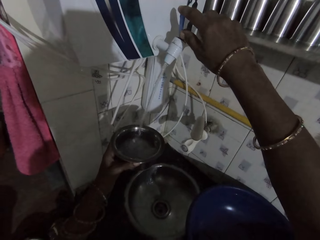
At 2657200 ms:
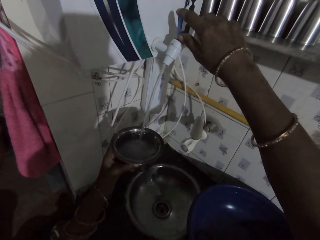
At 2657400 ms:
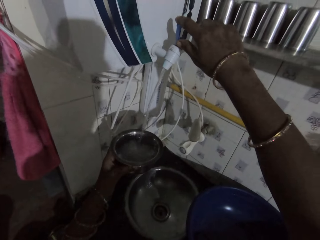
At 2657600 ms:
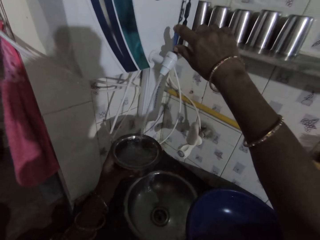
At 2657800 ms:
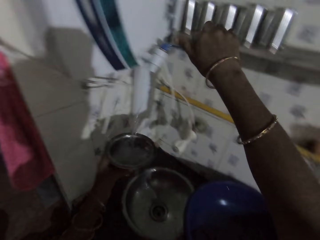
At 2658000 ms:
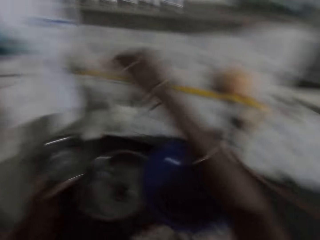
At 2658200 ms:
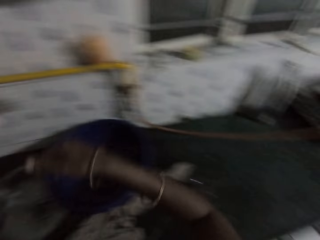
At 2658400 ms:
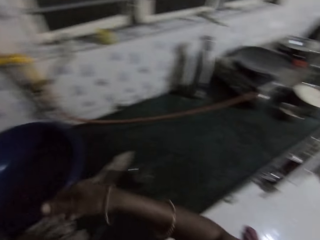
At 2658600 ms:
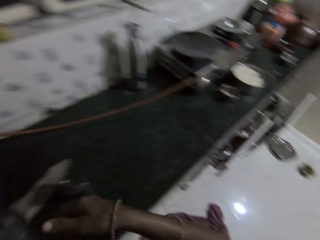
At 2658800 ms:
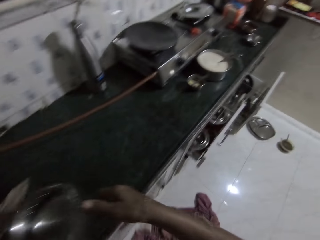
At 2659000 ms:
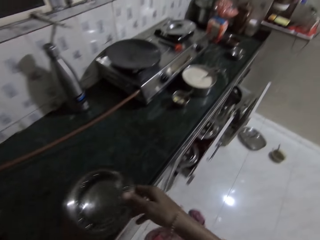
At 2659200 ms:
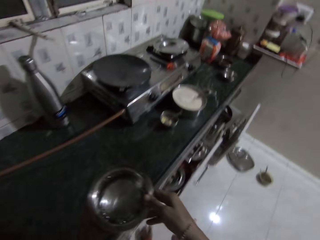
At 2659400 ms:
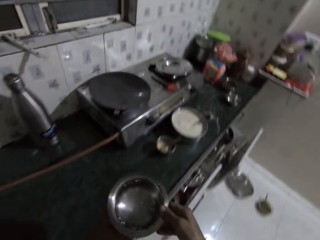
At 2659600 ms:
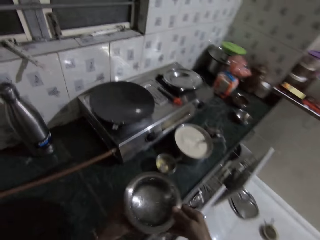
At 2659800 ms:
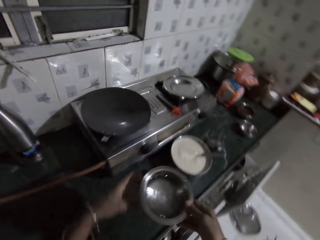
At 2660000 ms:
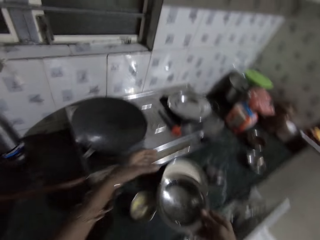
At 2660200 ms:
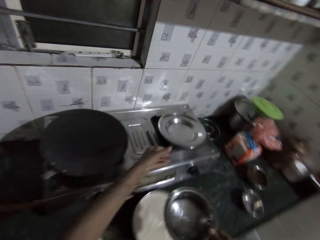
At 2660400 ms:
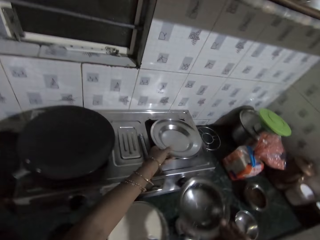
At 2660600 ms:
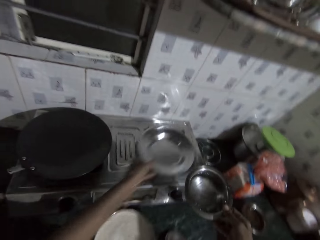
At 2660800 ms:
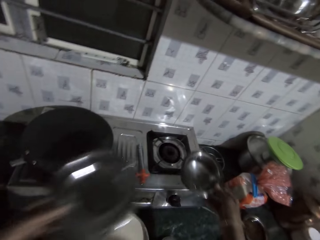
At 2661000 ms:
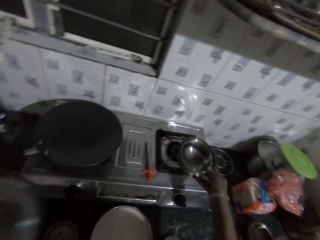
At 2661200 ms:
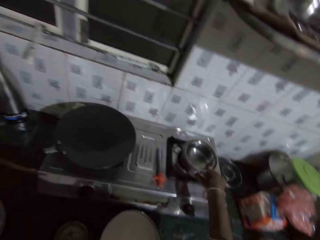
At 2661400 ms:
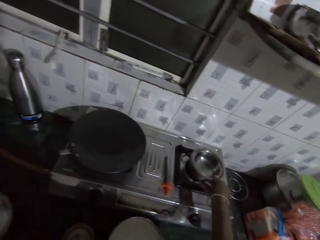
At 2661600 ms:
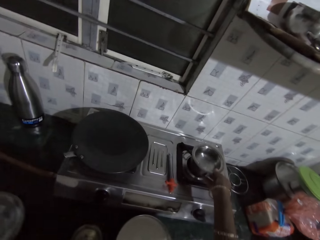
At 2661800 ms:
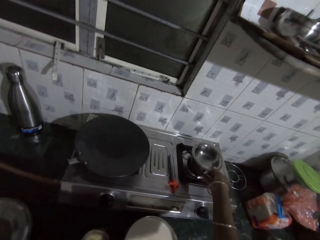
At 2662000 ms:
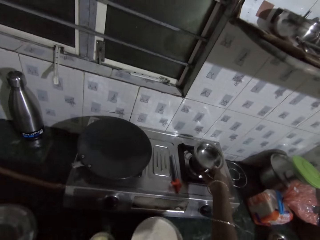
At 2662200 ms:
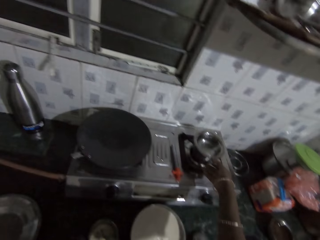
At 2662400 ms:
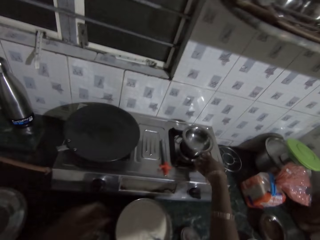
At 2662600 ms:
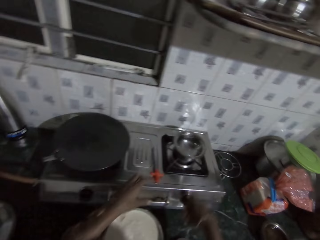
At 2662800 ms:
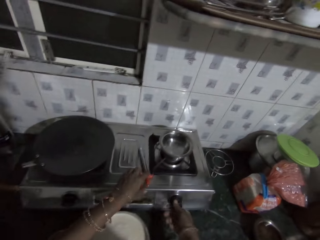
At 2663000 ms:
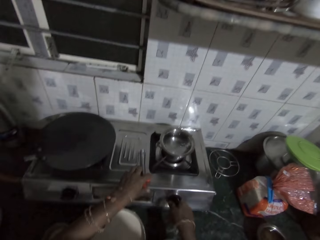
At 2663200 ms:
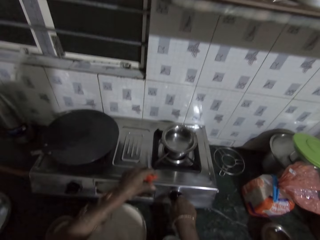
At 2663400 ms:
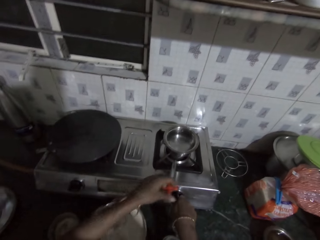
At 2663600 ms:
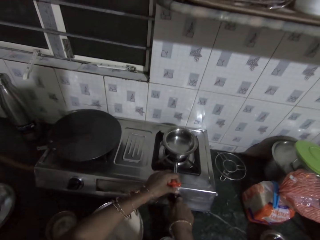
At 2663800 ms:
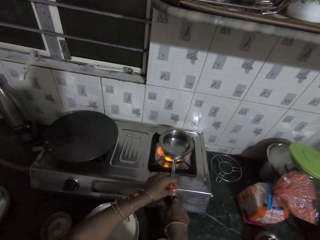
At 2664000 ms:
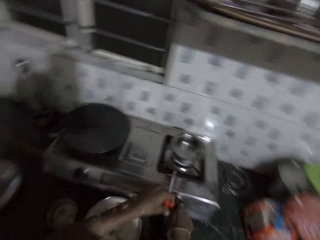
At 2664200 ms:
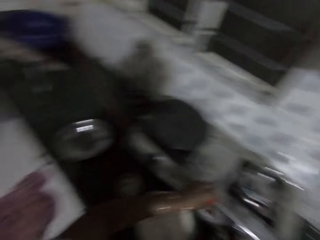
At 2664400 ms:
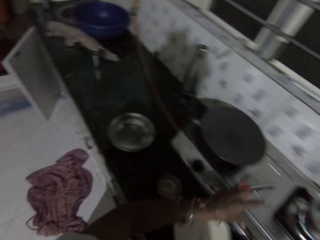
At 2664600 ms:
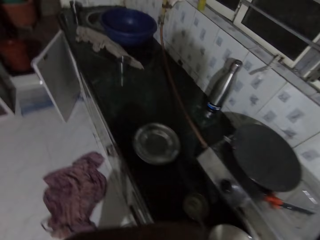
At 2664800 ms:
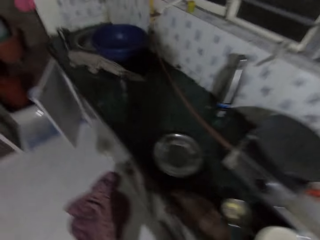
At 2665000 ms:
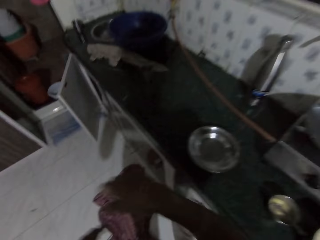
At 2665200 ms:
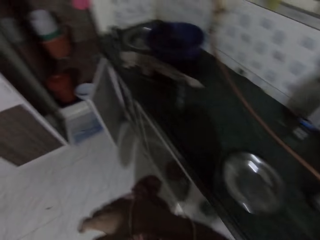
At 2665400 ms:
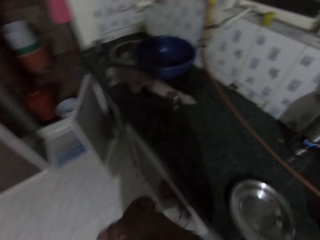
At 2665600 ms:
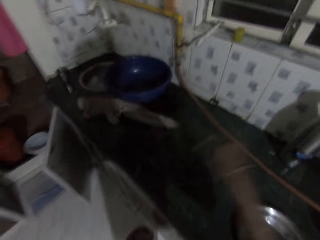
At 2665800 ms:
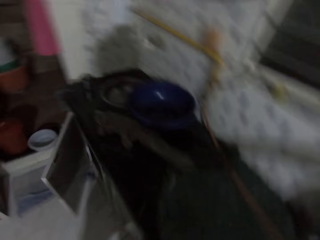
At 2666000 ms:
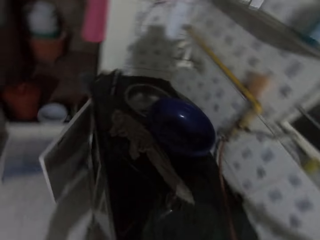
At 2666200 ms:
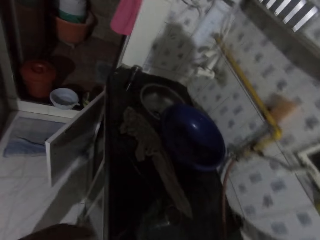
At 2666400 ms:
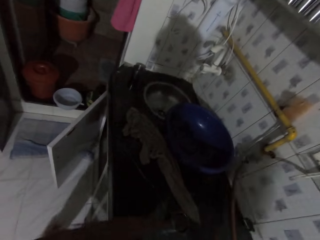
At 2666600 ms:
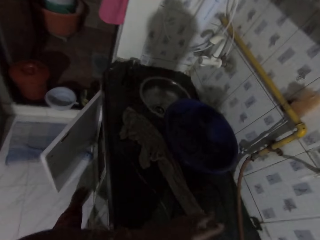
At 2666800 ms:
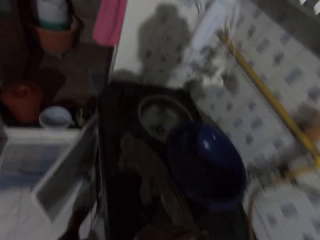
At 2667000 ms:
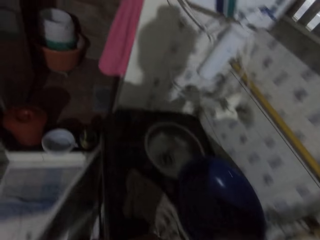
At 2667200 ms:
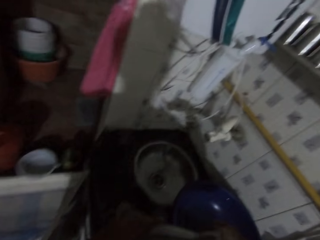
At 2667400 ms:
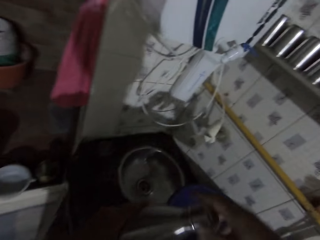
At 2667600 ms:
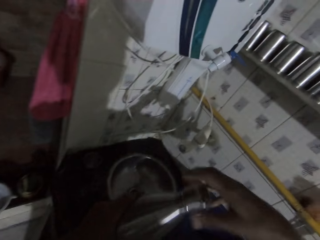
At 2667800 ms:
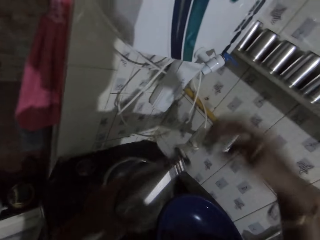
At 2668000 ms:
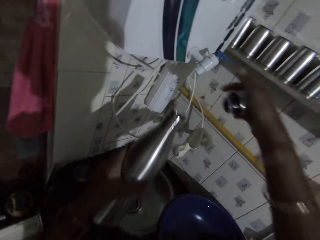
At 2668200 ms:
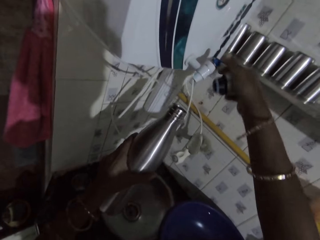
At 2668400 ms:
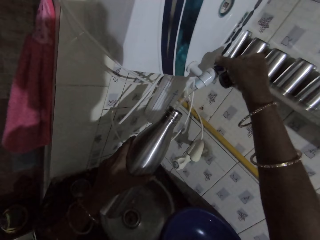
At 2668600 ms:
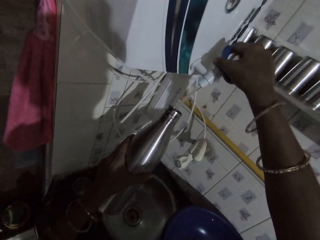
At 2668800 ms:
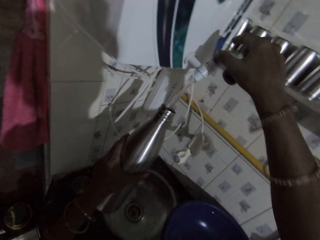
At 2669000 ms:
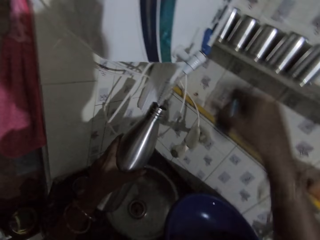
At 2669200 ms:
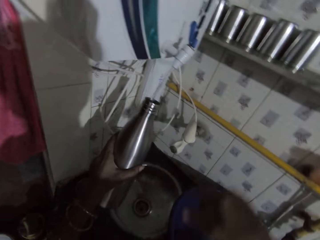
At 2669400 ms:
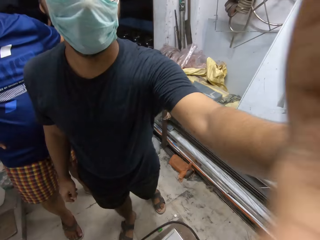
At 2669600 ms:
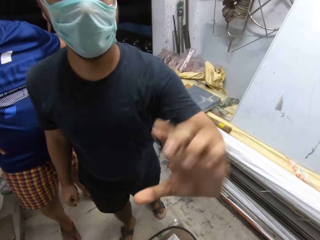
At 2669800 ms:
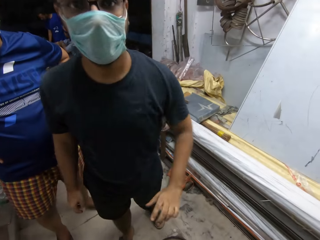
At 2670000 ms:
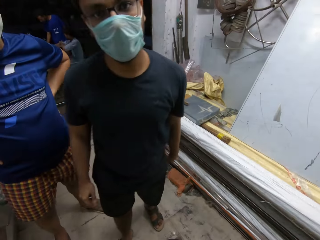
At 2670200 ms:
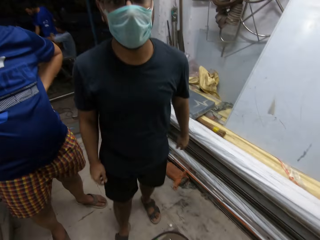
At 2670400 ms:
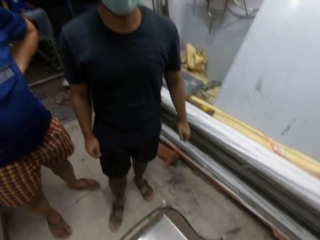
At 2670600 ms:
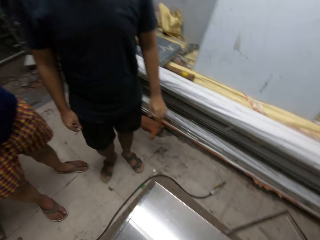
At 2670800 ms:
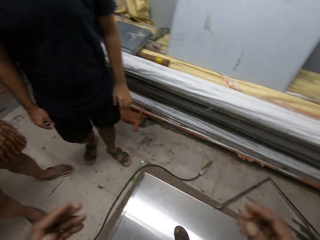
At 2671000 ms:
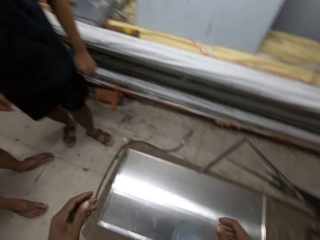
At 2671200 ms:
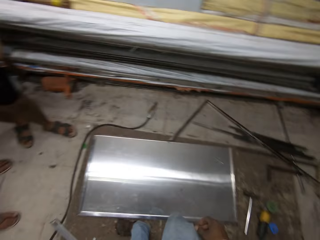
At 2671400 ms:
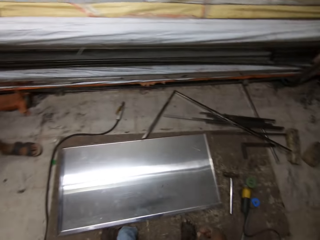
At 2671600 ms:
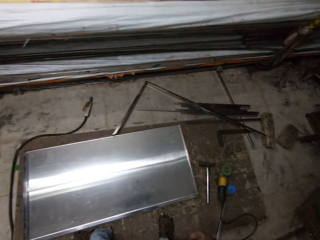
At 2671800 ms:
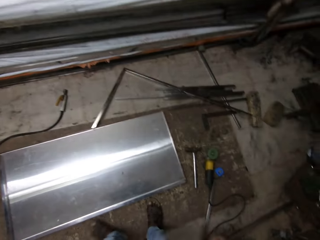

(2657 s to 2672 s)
The camera wearer closes the tap of the water heater with her right hand. She passes the plate of water from her left hand to her right hand. She picks the plate from the cooker with her left hand. She drops the plate of water on the cooker with her right hand. She drops the plate on the slab with her left hand. She picks the lighter from the cooker with her left hand. She turns a knob on the cooker with her right hand. She lights the cooker with the lighter in her left hand. She drops the lighter on the cooker with her left hand. She picks the flask from the slab with her right hand. She passes the flask from her right hand to her left hand. She opens the flask in her left hand with her right hand. She places the flask under the tap of the water heater with her left hand. She opens the tap of the water heater with her right hand. She interacts with a man.

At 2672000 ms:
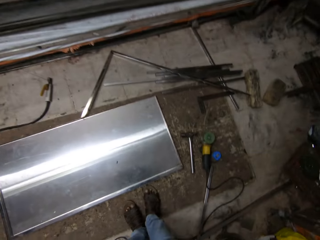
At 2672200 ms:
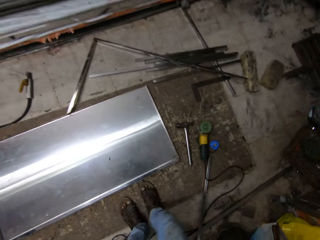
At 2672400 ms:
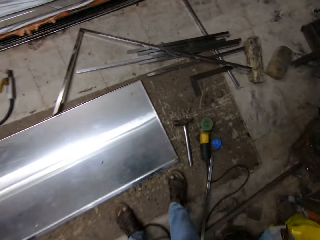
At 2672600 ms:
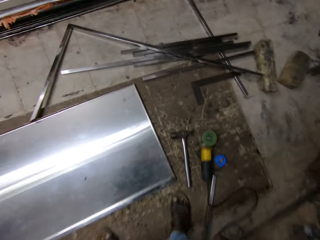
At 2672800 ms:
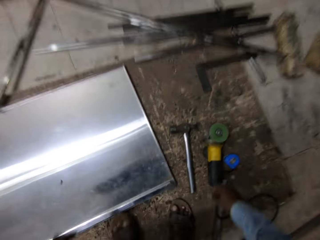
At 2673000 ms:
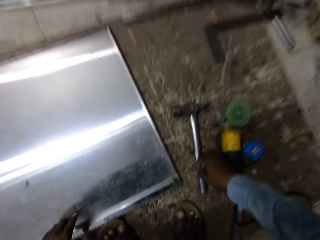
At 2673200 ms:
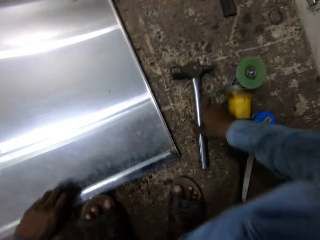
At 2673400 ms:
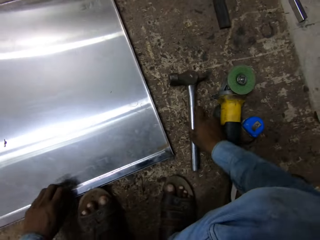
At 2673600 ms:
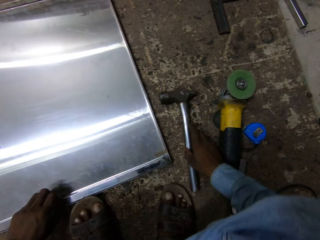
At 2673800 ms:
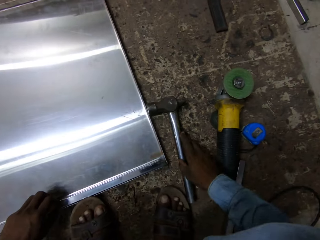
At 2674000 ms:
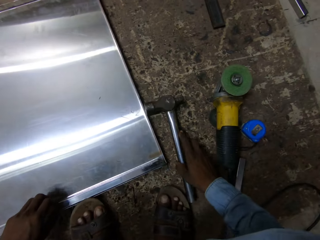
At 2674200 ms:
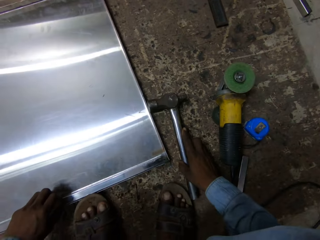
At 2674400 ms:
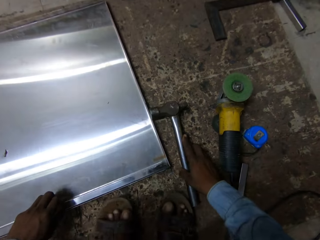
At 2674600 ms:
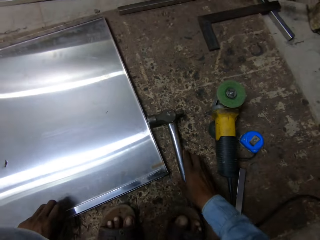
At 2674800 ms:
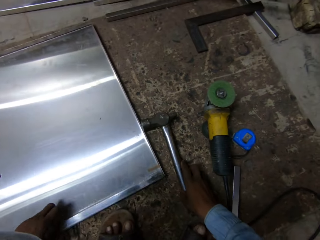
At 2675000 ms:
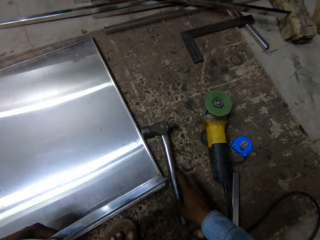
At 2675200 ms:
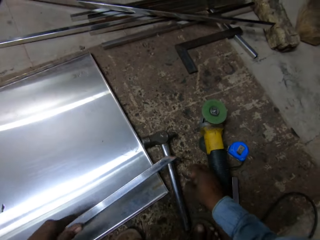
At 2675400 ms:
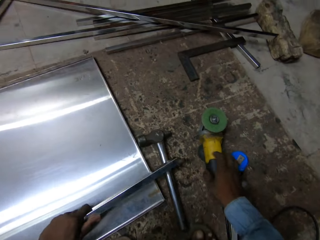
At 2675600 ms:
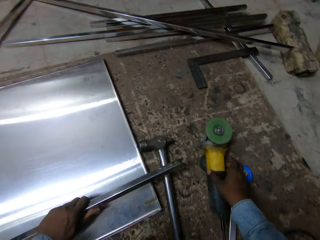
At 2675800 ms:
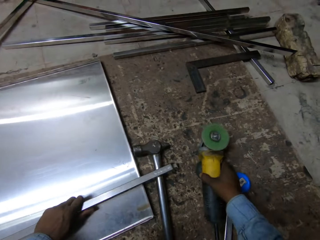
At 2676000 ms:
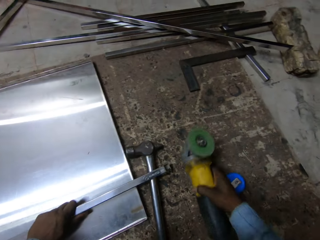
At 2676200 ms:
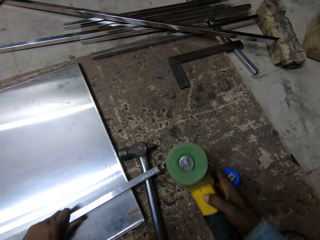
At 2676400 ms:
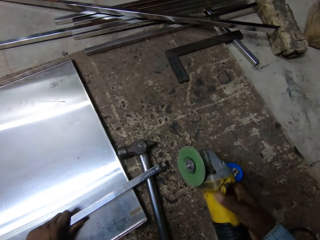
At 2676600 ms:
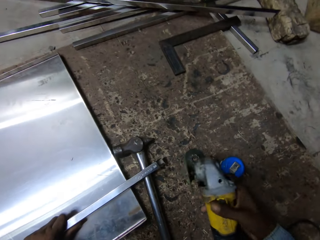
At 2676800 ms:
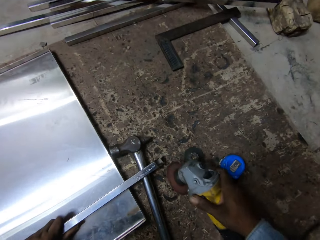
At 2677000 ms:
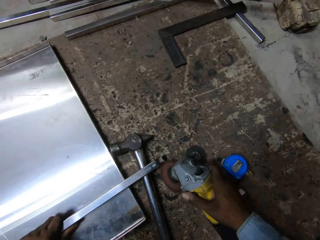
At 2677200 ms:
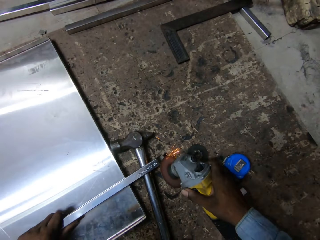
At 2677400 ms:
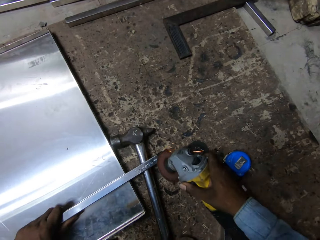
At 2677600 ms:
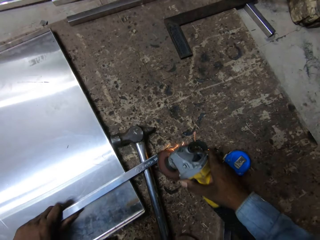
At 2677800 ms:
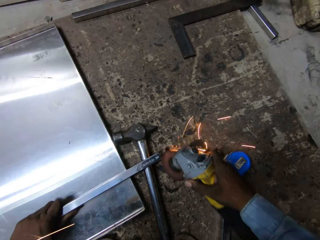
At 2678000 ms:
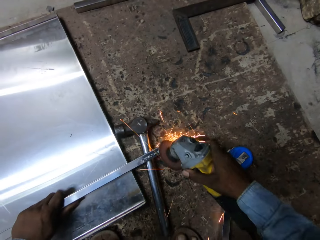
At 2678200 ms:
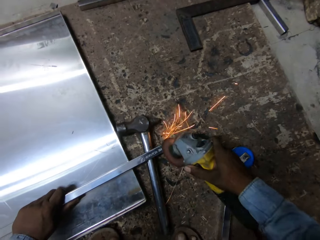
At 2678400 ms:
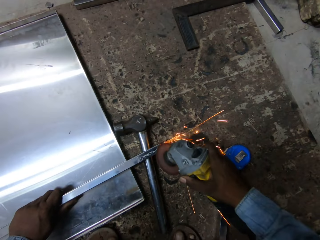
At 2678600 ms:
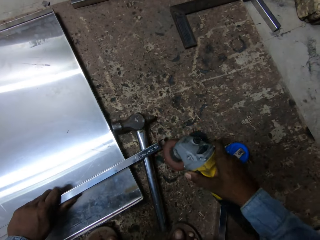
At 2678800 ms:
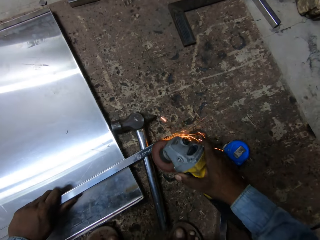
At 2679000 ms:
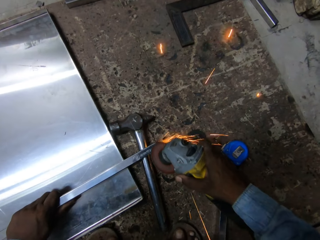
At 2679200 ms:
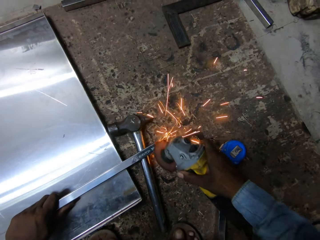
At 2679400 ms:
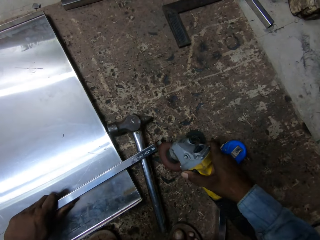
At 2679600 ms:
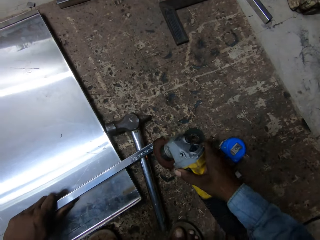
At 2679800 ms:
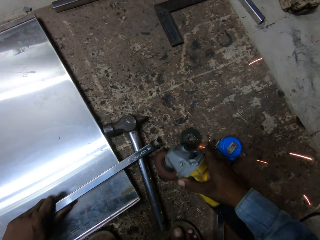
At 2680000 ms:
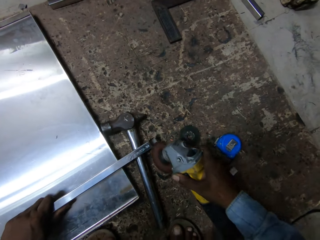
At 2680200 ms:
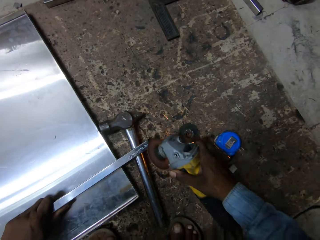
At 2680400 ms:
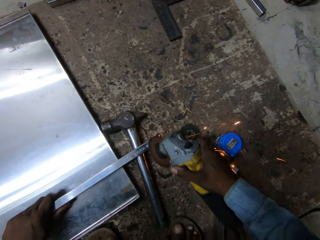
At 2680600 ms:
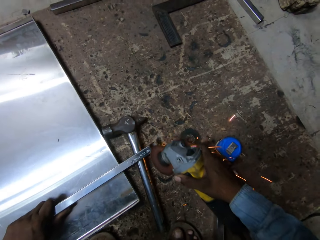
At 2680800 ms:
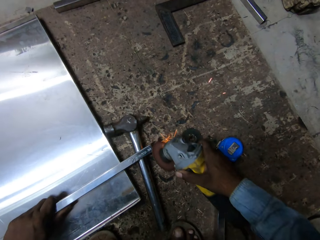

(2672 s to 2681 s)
The camera wearer moves a hammer on a wooden board with his right hand. He touches the hammer. He picks an angle grinder from the wooden board with his right hand. He places the steel bar on the steel sheet with his left hand. He turns the angle grinder with his right hand. He smoothens the steel bar in his left hand with the angle grinder in his right hand. He grinds a metal sheet.
